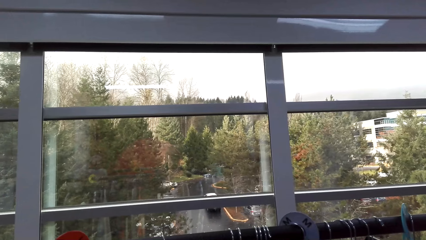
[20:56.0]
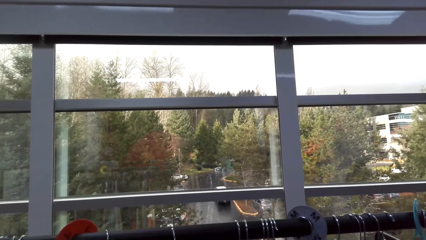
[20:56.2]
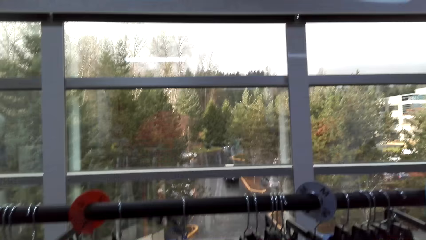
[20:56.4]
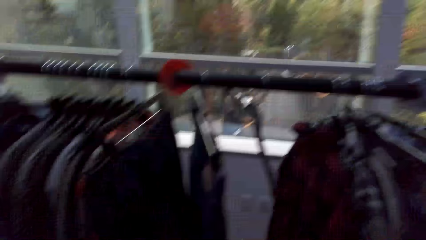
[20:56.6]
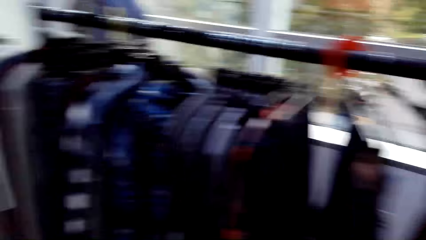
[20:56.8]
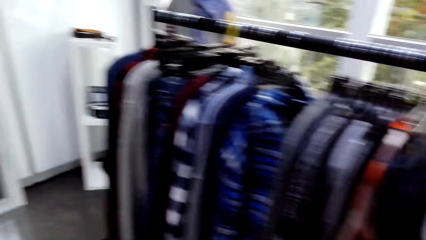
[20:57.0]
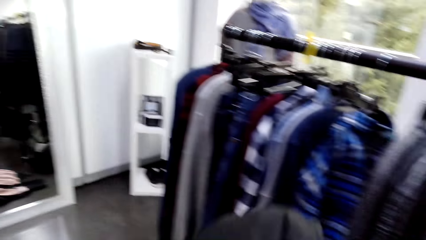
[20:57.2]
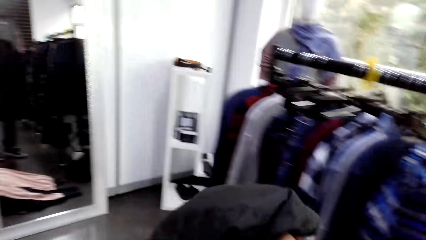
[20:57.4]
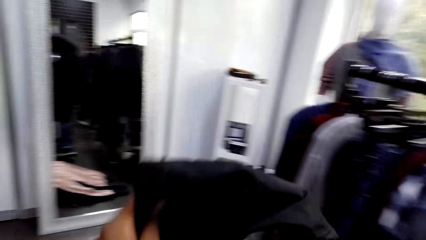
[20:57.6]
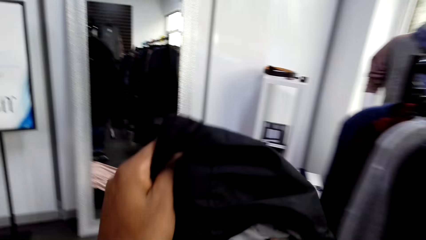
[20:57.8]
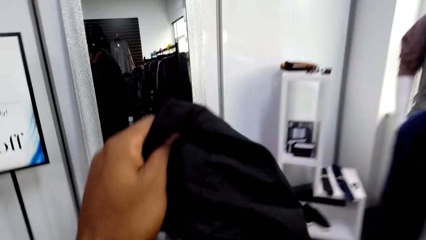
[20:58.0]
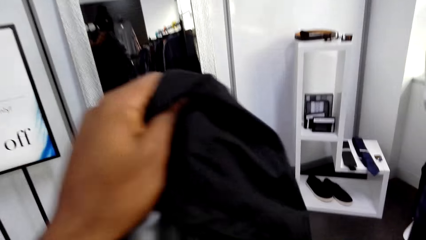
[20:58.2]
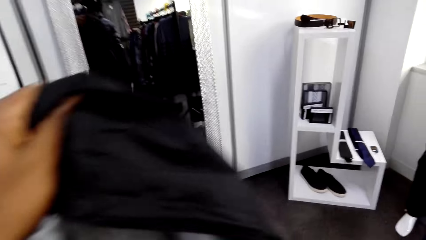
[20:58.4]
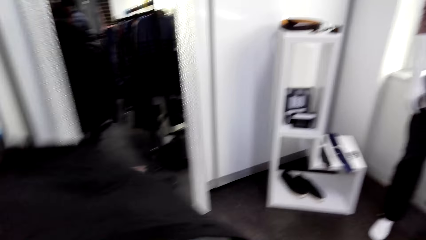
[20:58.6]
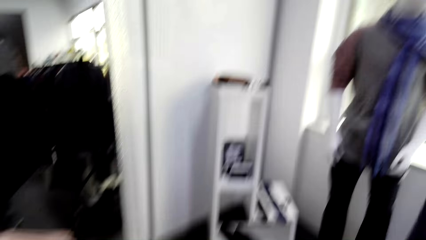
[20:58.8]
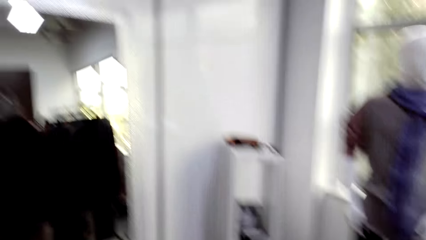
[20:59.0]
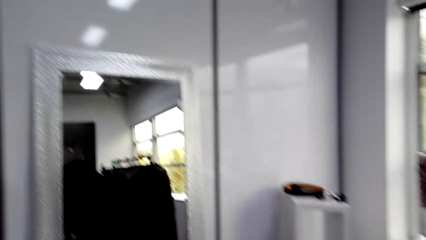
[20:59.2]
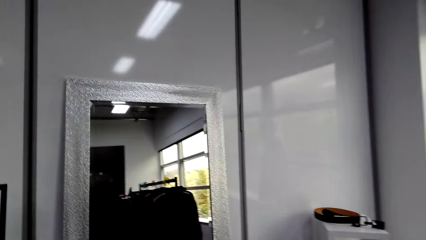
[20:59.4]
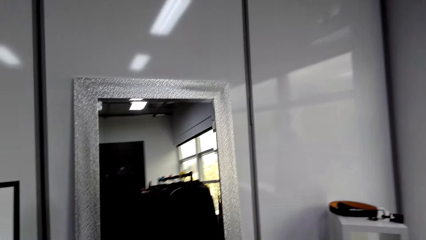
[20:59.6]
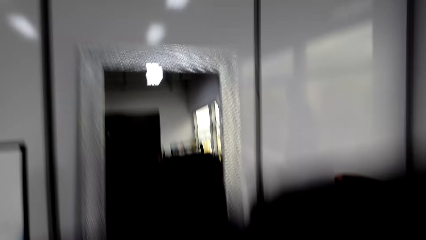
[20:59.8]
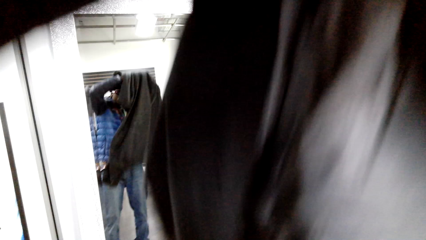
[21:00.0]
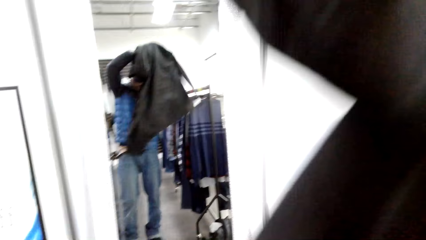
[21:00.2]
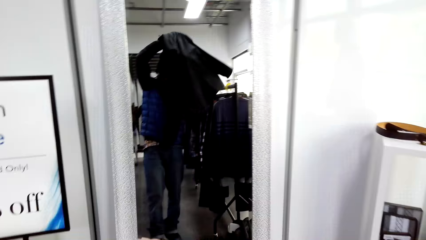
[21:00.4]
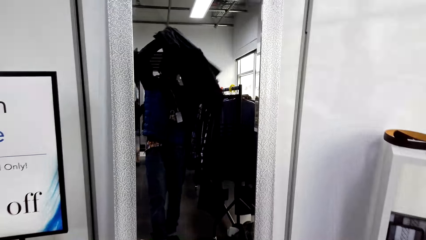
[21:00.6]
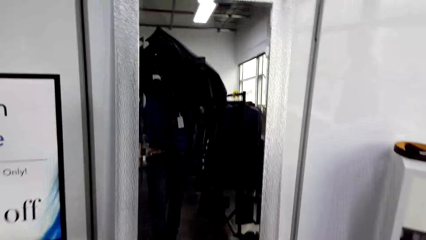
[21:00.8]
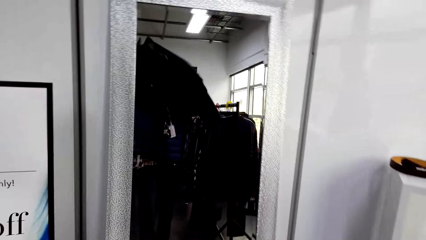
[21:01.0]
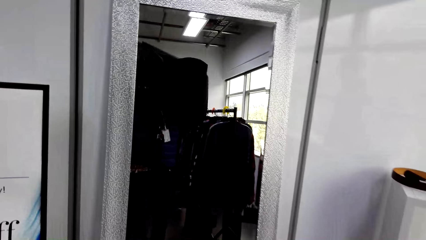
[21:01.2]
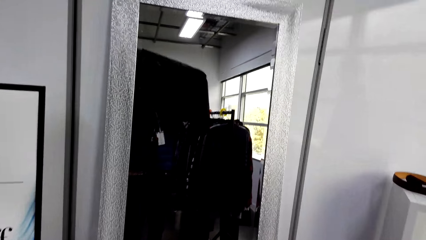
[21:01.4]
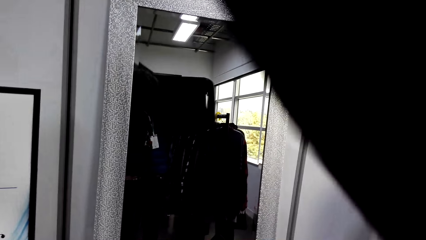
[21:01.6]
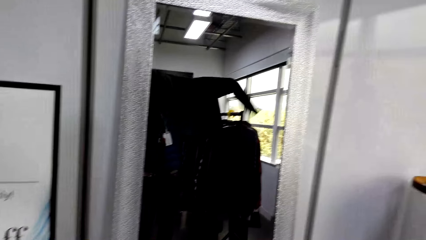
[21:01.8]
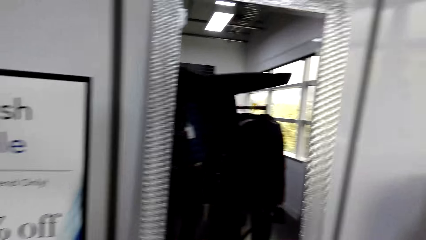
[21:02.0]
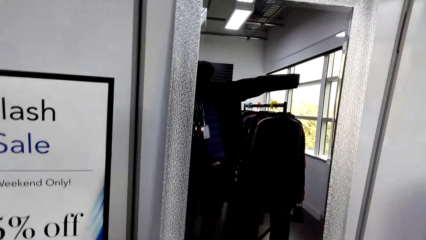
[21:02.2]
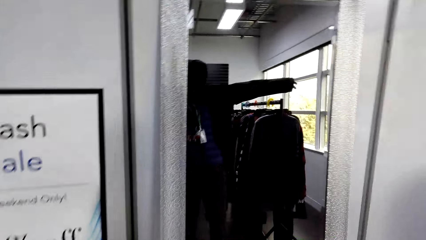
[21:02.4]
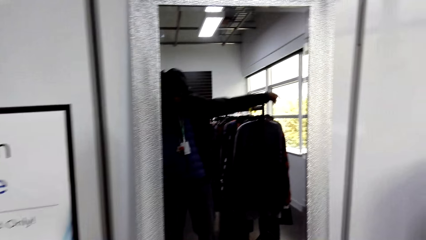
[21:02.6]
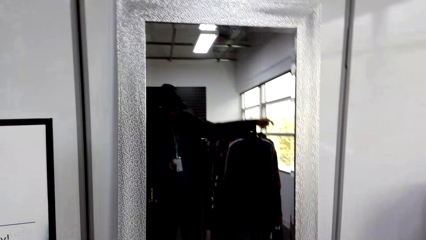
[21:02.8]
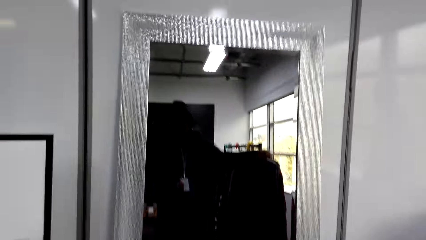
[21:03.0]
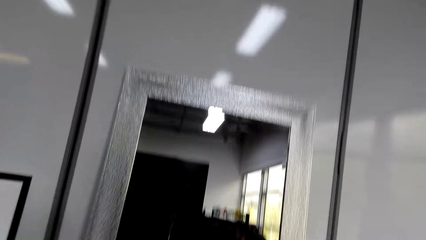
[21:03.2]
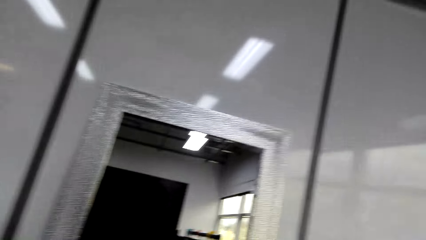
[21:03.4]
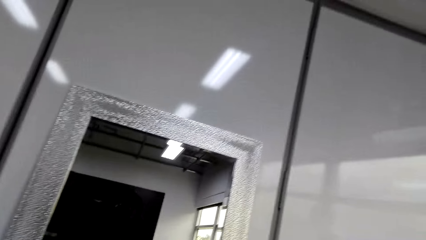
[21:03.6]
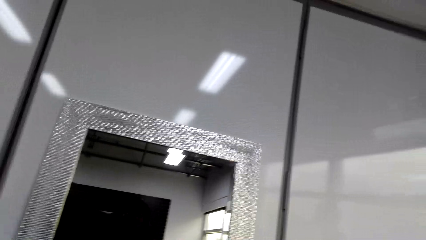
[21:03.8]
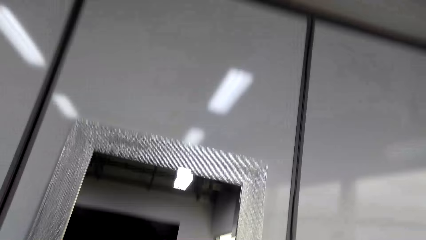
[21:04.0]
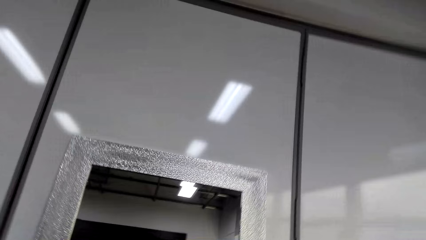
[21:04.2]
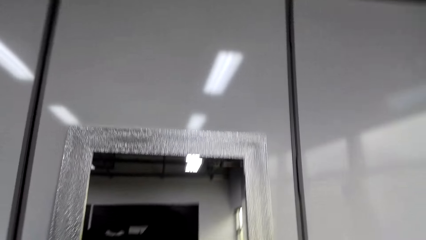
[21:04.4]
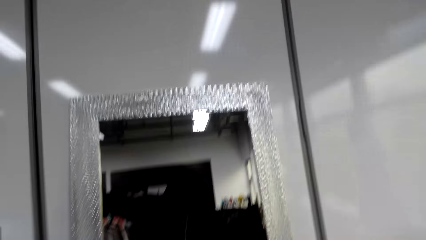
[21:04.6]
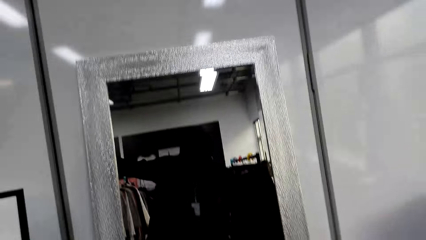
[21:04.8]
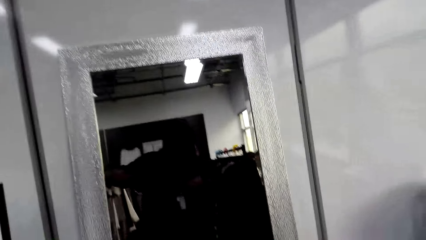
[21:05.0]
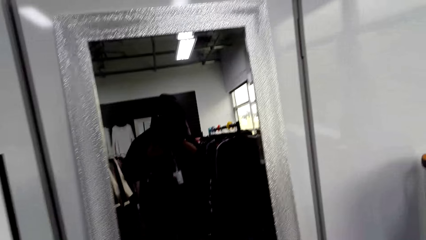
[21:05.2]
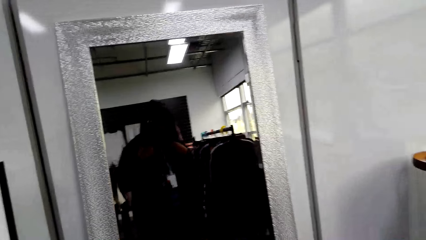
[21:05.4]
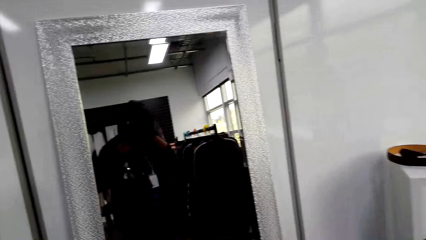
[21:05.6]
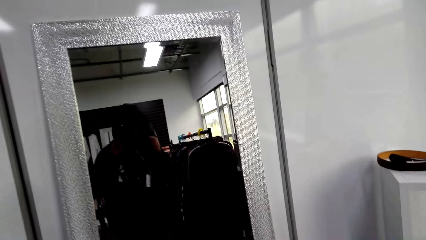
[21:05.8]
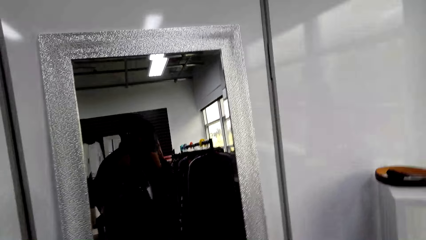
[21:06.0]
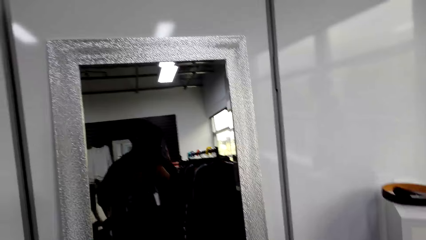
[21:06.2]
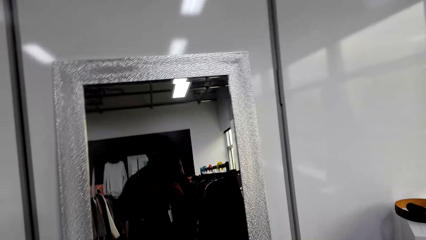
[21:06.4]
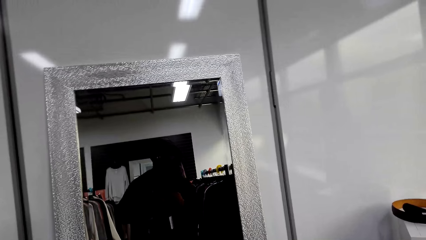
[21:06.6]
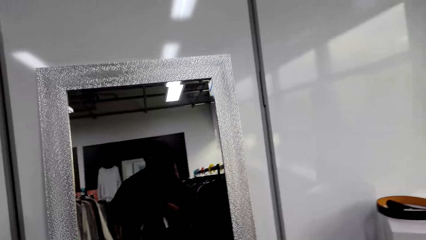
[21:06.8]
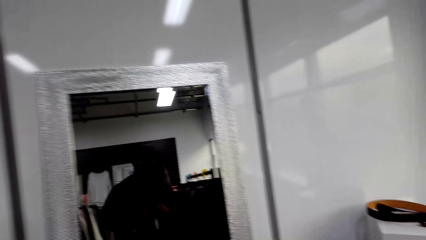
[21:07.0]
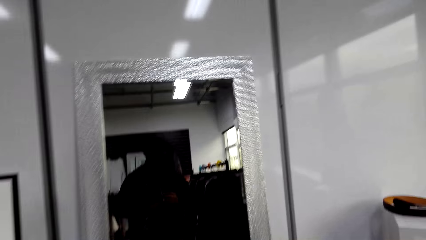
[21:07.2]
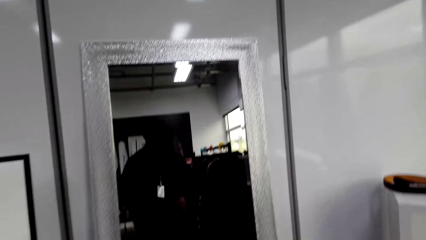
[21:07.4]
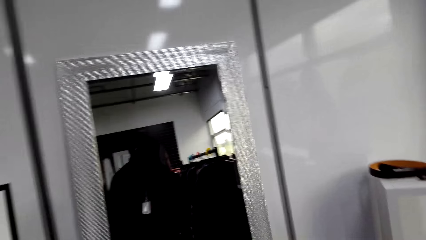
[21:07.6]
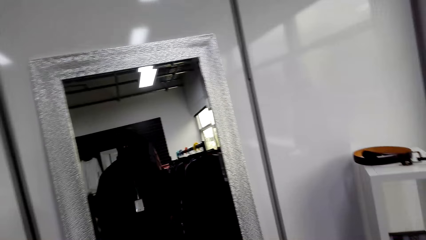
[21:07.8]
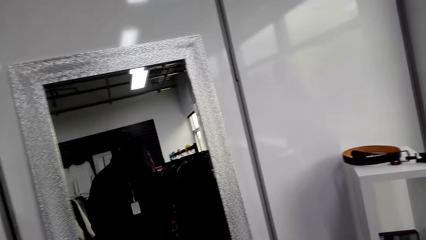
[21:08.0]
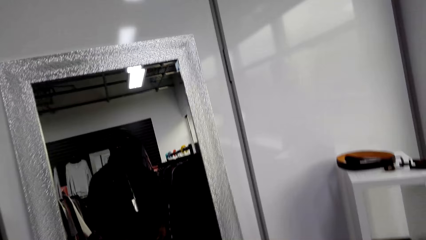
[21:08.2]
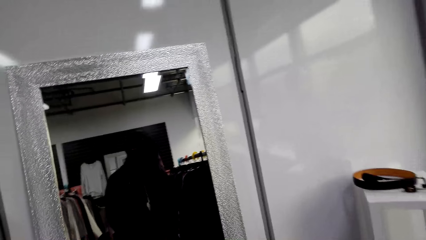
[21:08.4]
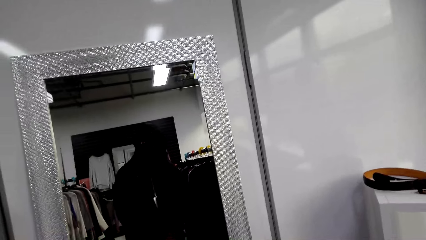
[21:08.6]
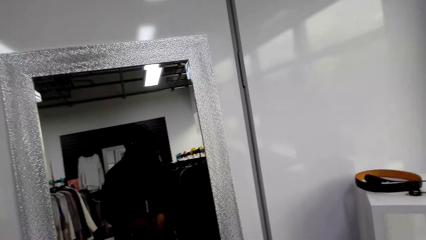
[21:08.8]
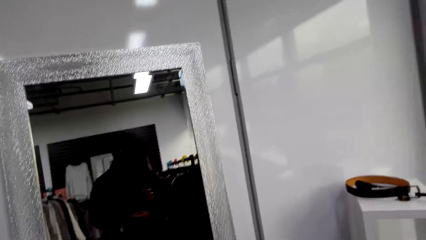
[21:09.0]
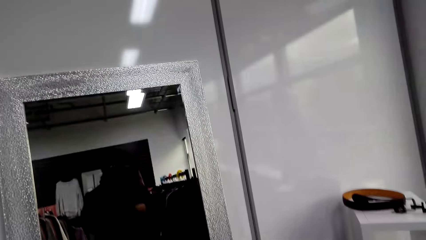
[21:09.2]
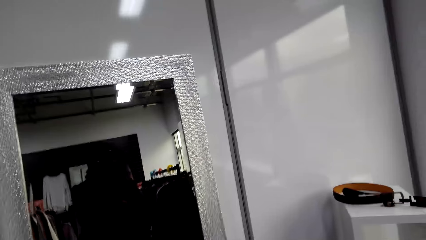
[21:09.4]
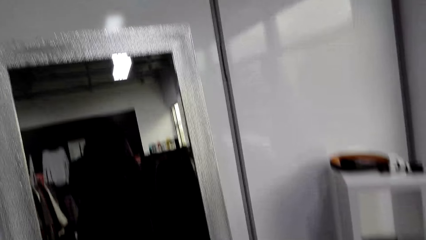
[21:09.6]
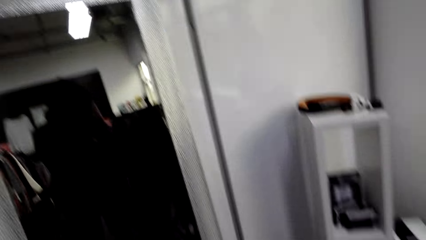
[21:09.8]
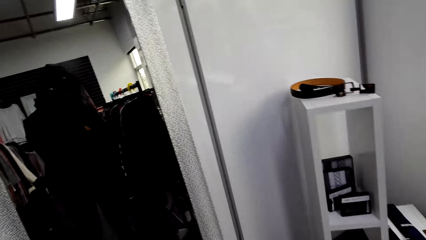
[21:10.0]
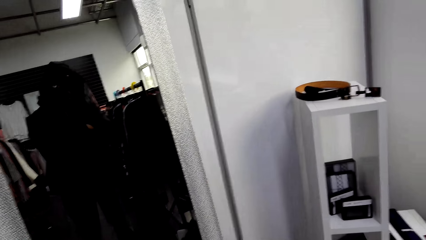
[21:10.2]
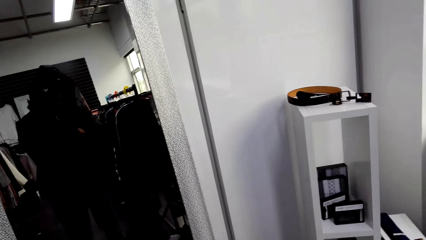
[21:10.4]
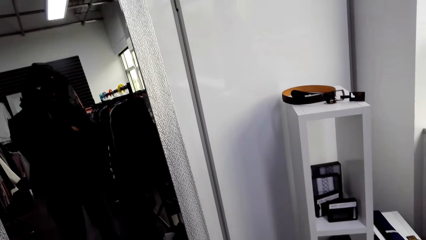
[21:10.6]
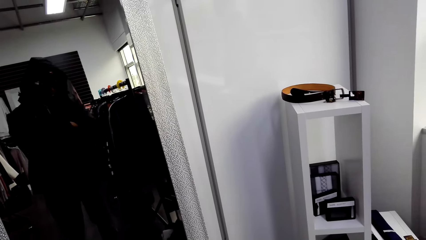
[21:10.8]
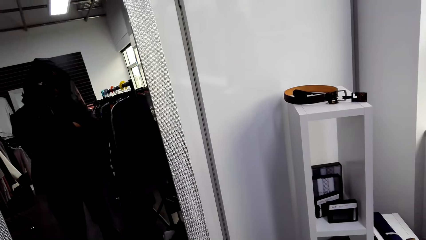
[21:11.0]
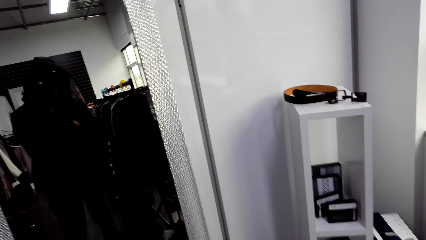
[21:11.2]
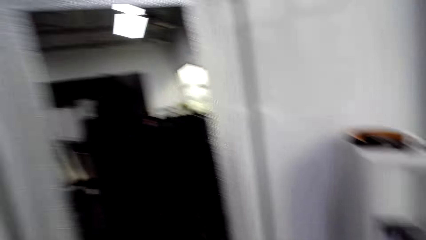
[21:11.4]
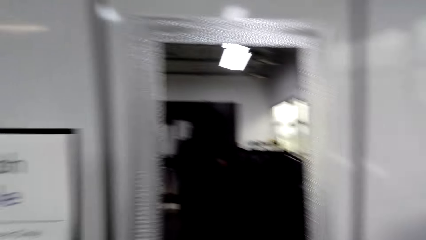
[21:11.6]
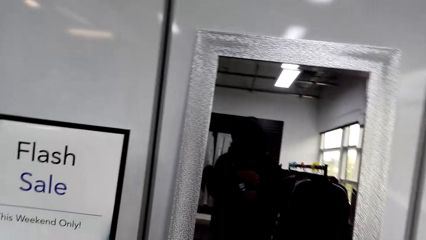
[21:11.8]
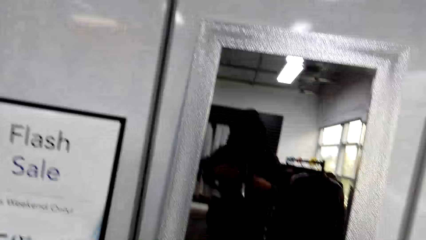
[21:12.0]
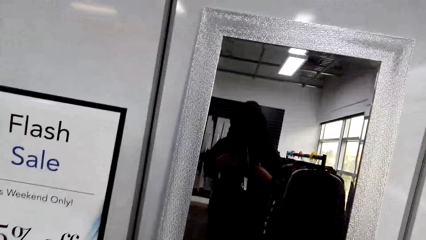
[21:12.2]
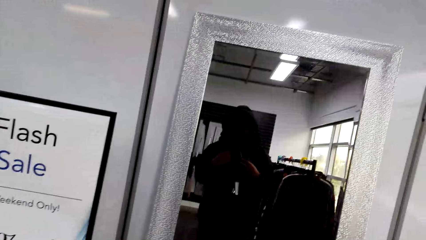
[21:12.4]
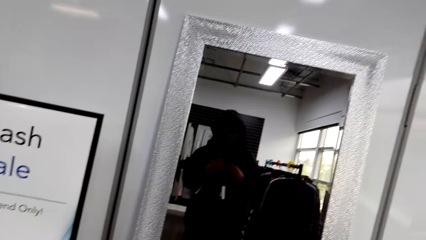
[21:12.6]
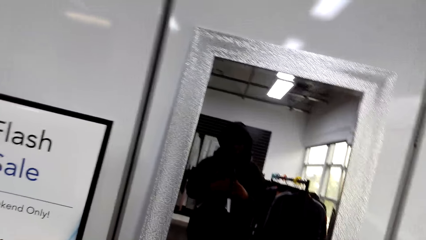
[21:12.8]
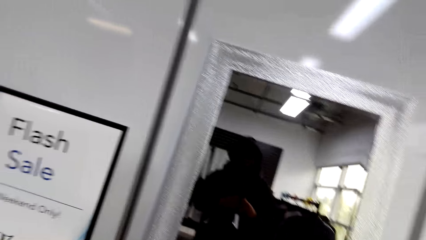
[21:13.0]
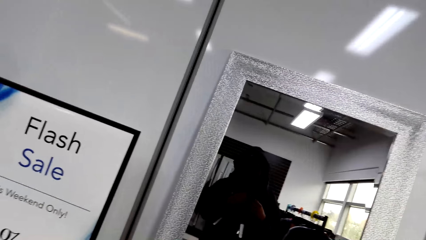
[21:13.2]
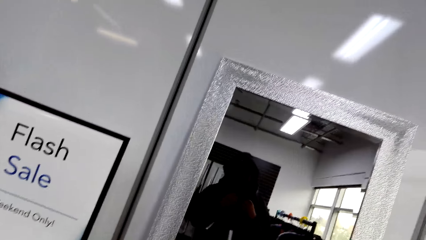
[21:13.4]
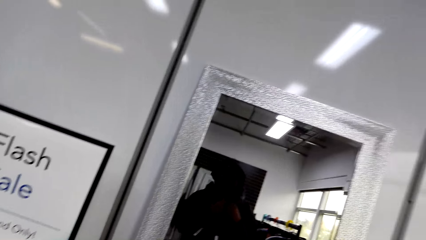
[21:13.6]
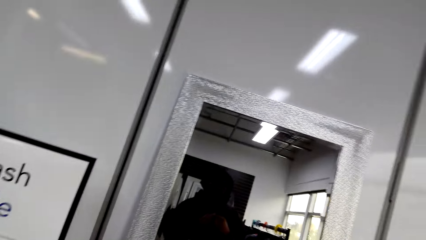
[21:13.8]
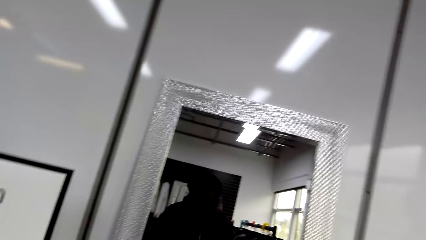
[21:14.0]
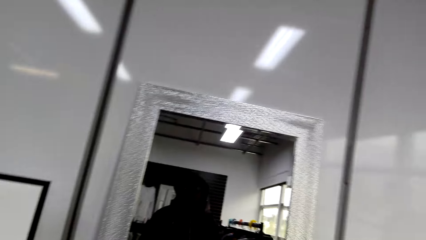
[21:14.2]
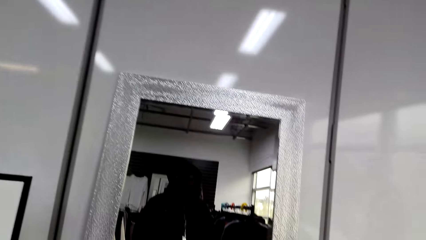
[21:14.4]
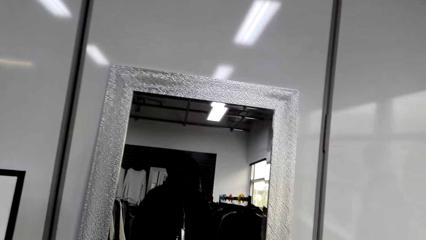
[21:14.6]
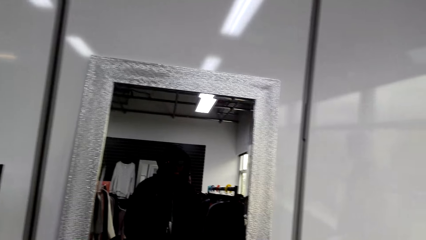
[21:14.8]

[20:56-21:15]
The camera wearer puts the hanger on the clothes rack. They walk around, check the cloth, hold the cloth, and put on the cloth. They look at themselves in the mirror.
